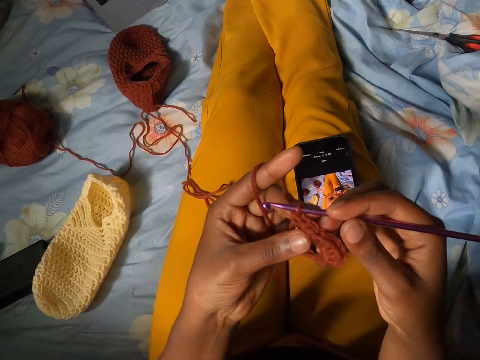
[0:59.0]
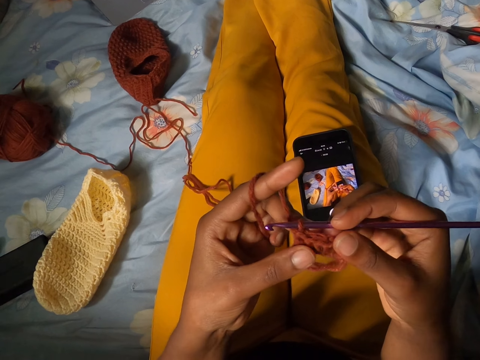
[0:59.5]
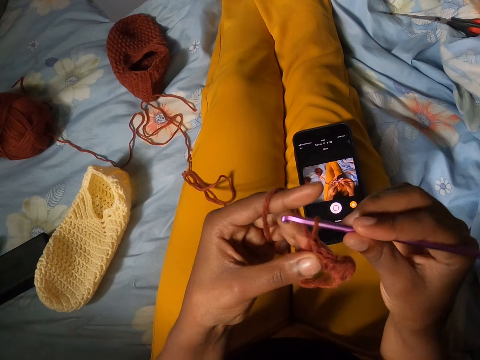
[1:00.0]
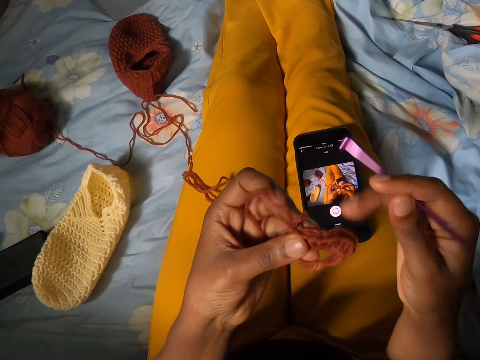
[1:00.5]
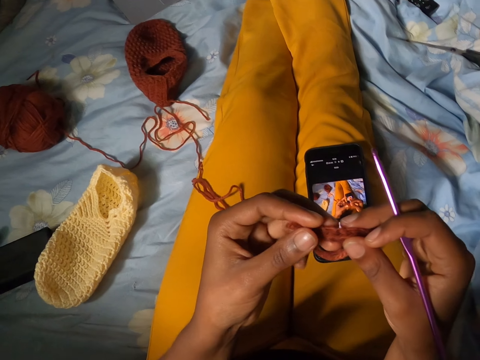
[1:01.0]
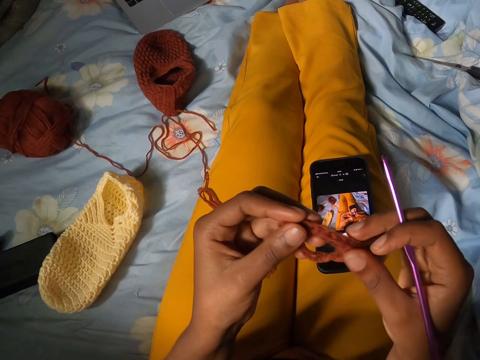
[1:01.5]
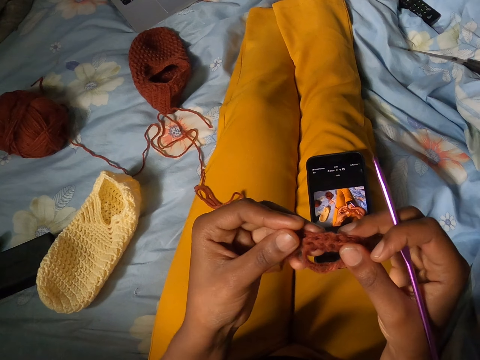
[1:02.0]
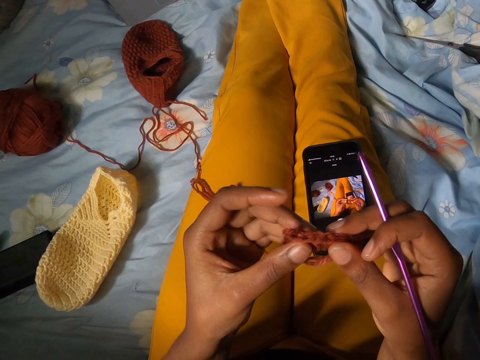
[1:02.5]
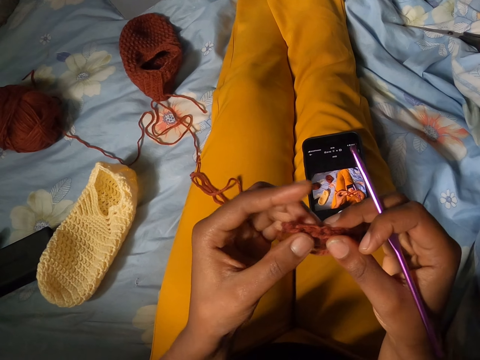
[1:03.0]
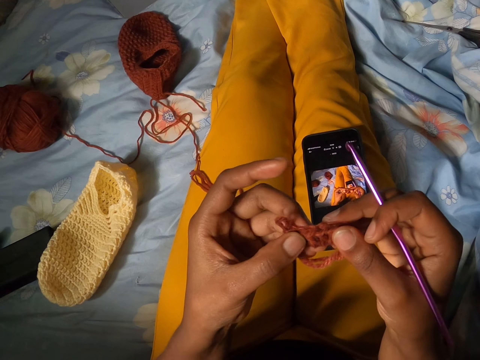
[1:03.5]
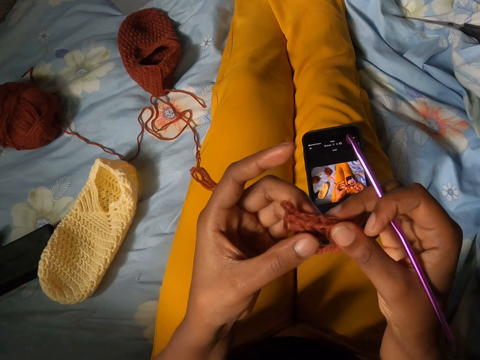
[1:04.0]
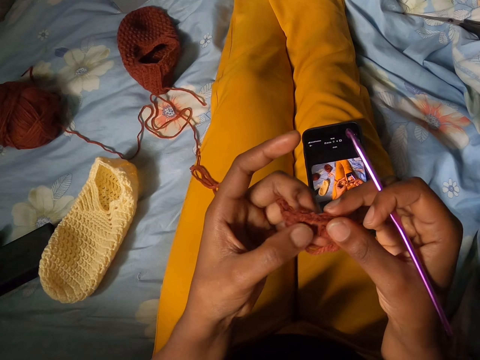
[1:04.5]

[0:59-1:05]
The camera wearer spaces out loops in a partly crocheted yarn with her left hand.

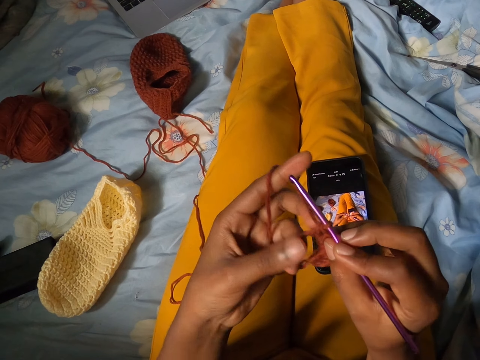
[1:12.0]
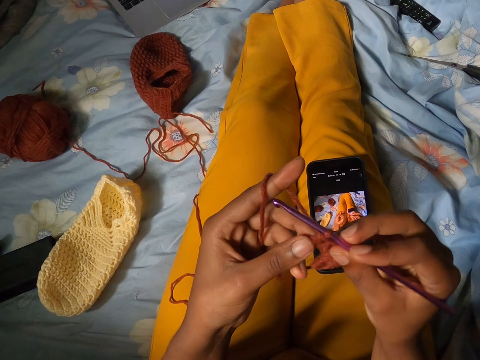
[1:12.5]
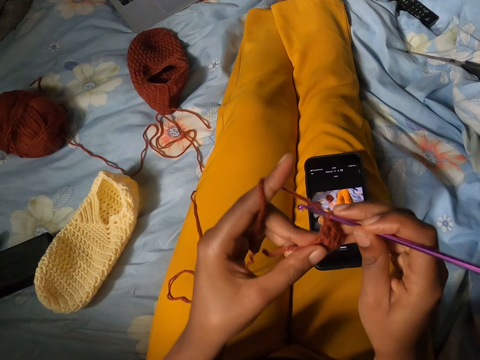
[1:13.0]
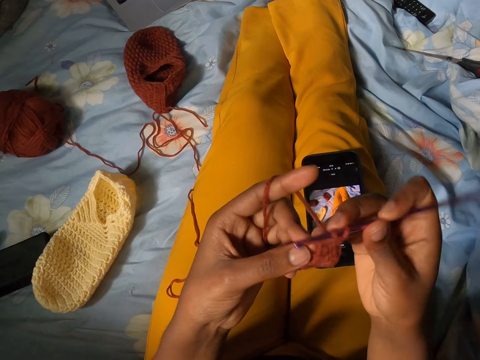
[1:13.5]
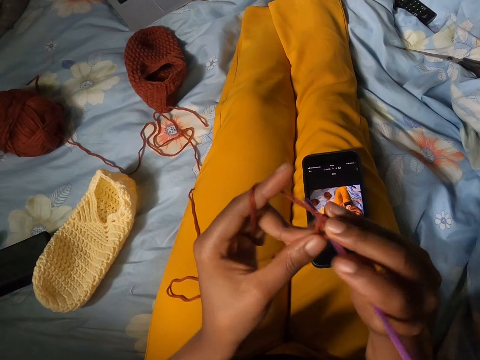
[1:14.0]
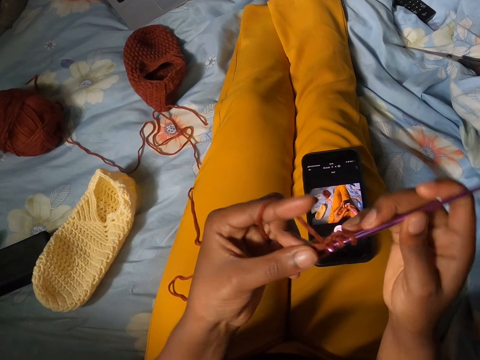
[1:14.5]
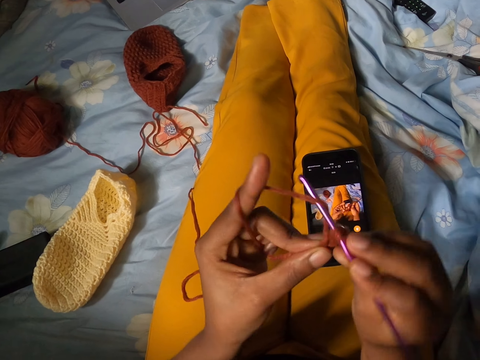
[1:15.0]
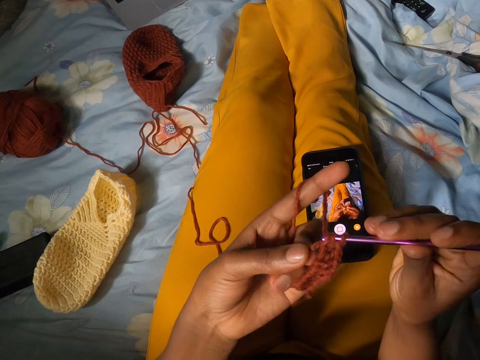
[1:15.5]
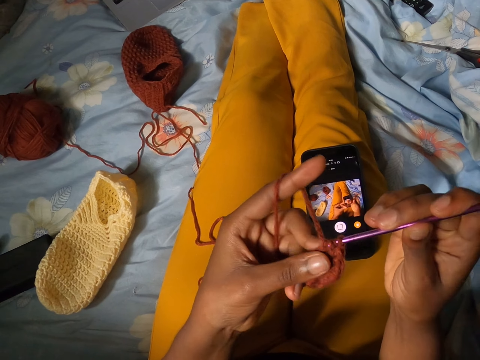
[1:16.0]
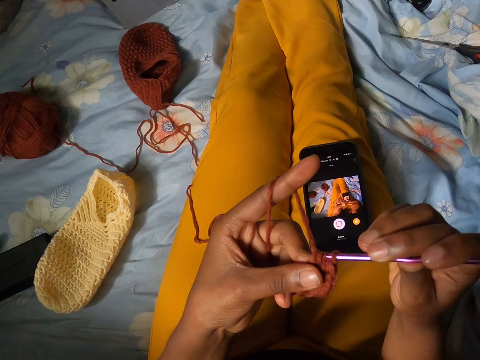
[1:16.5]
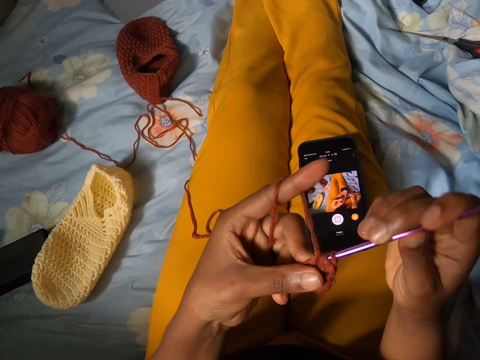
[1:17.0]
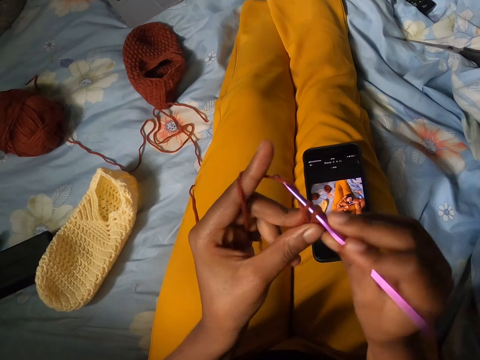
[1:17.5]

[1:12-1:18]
The camera wearer crochets the partly crocheted yarn with a crochet hook in her right hand.

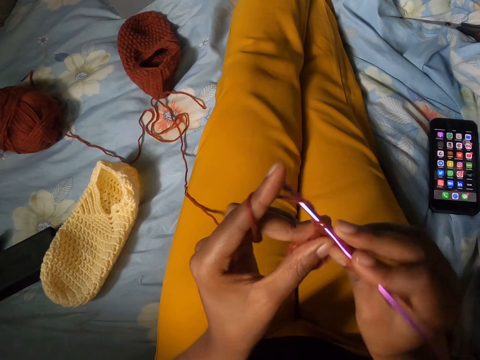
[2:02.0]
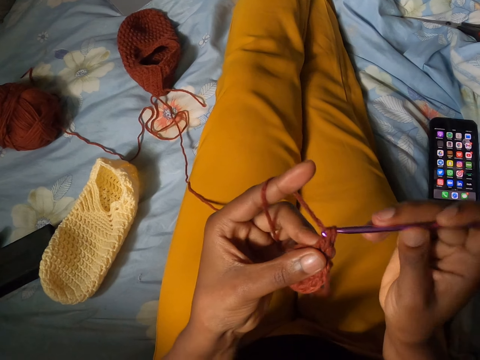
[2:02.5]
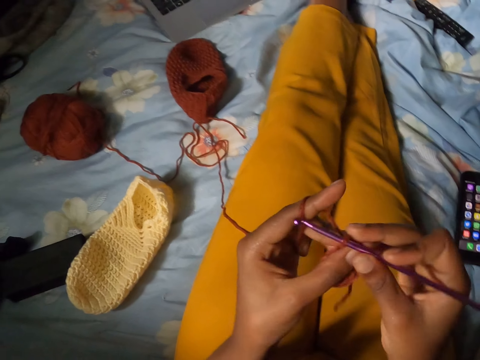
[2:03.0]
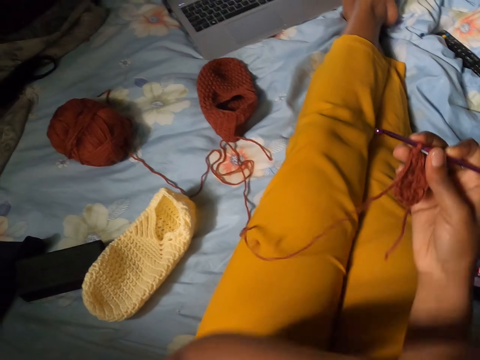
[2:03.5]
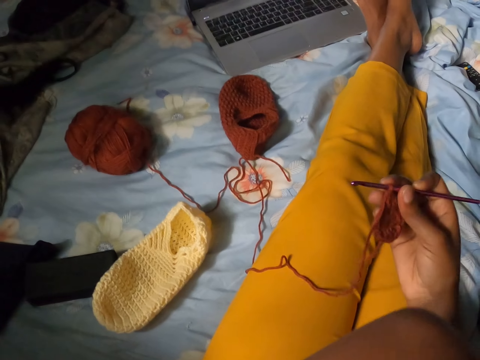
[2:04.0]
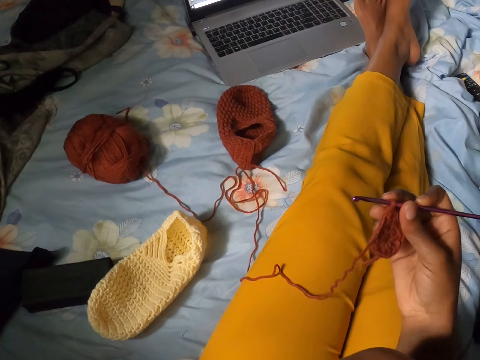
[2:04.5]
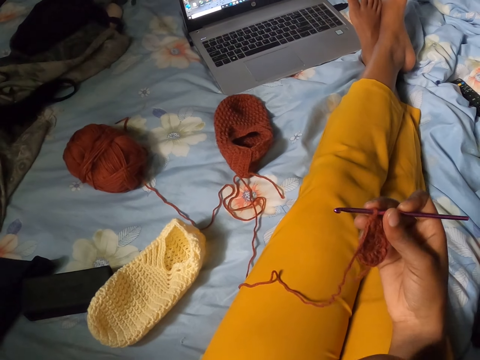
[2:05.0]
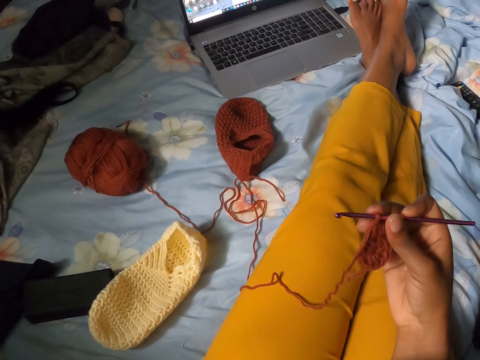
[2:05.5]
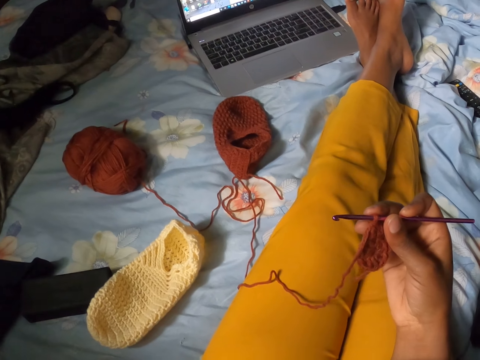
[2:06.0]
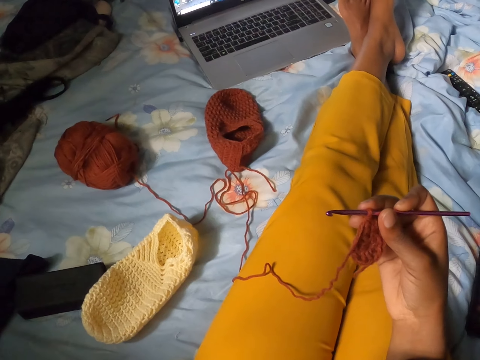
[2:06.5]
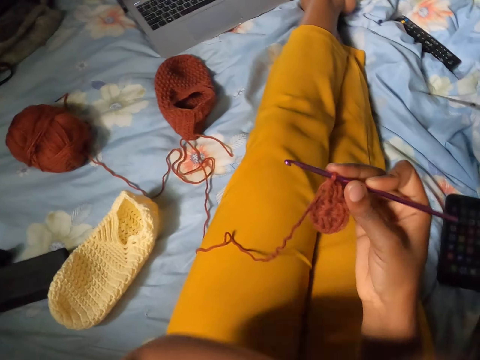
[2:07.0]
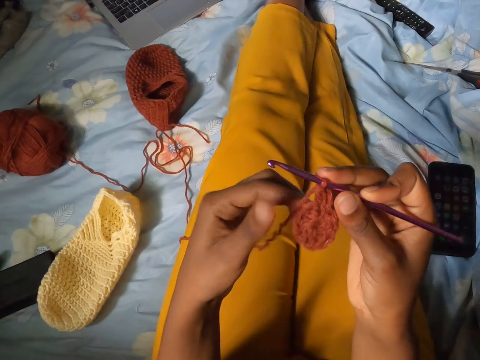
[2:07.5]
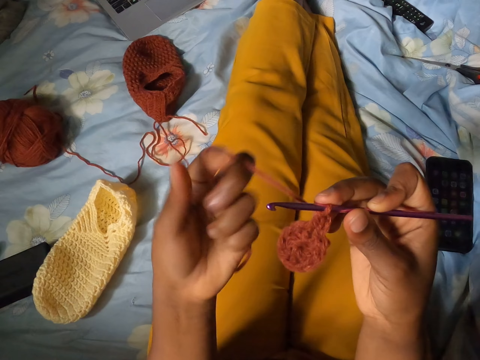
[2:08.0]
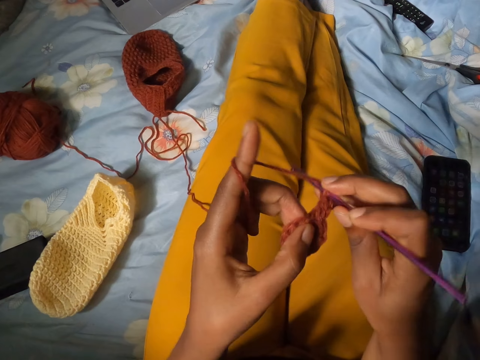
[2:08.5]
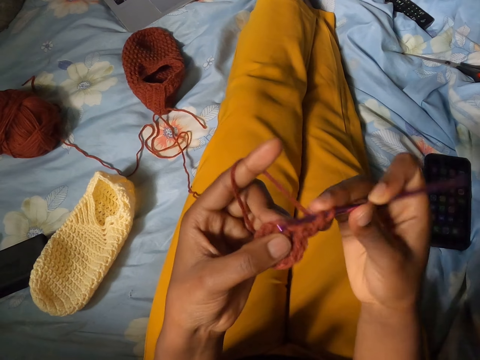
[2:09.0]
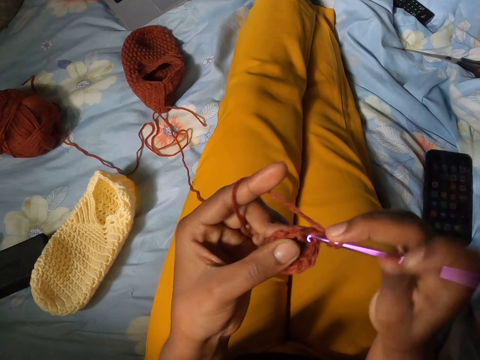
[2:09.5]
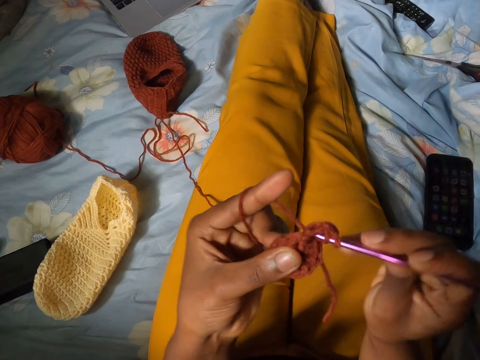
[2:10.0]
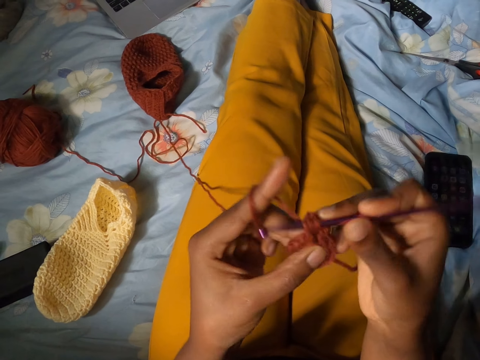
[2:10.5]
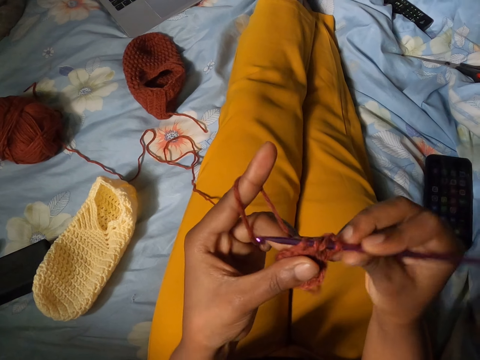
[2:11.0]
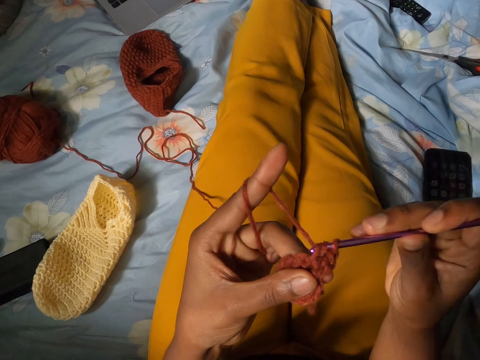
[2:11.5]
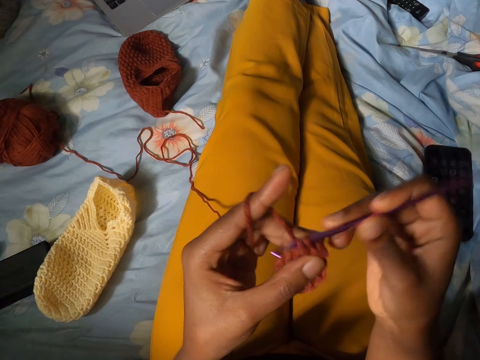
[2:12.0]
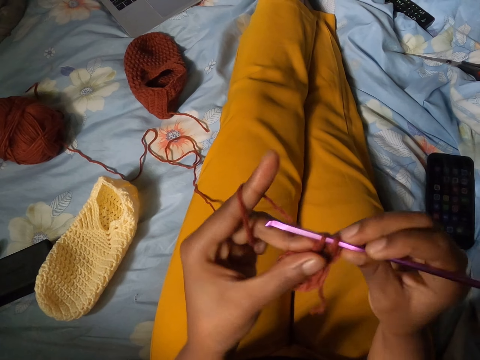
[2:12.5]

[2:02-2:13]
The camera wearer removes her left hand from the partly crocheted yarn. She touches her face with her left hand. She places her left hand on the partly crocheted yarn. She crochets the partly crocheted yarn with the crochet hook in her right hand.

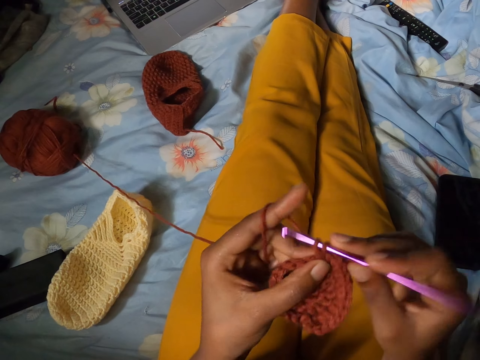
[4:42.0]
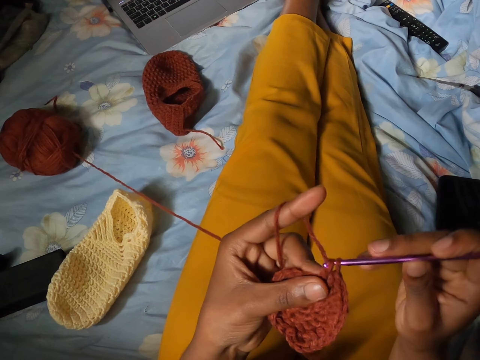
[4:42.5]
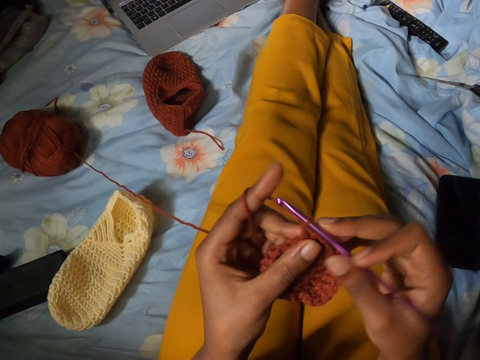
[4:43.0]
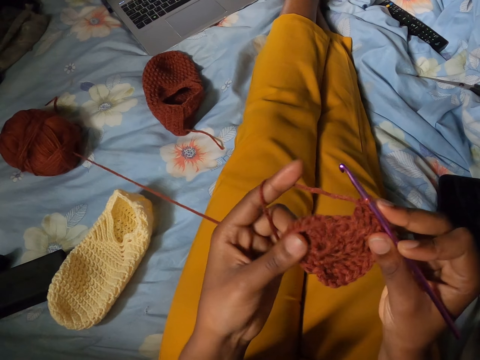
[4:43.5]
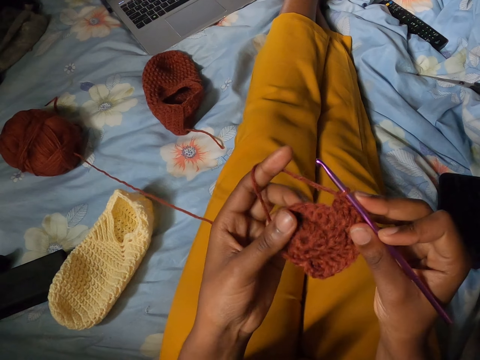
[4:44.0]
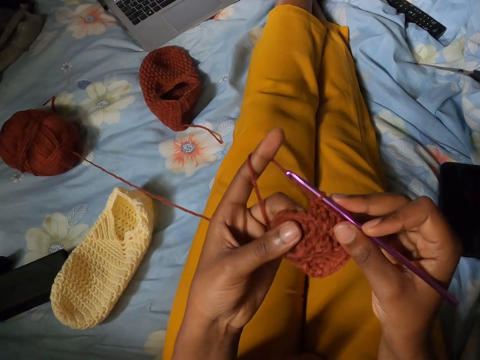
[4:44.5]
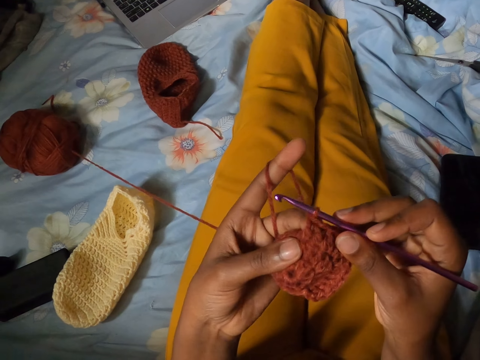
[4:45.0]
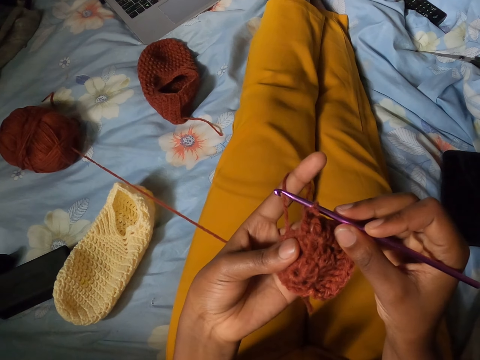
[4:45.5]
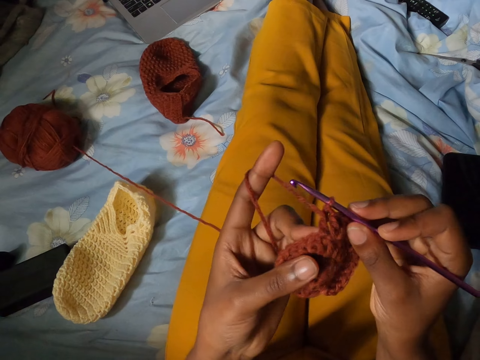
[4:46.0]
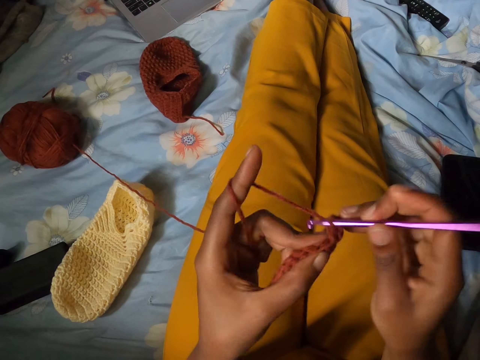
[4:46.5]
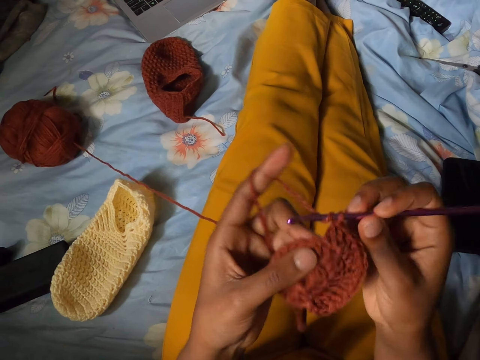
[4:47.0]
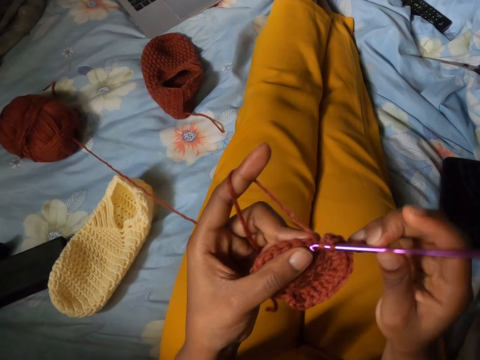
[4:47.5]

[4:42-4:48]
The camera wearer adjusts the partly crocheted yarn with her left hand.
